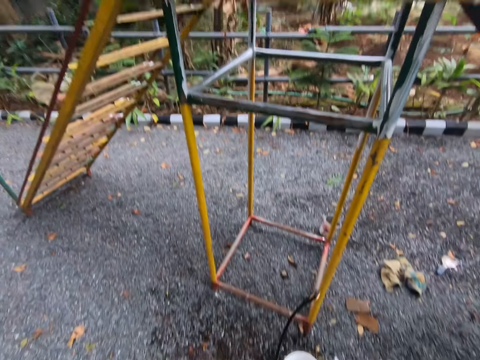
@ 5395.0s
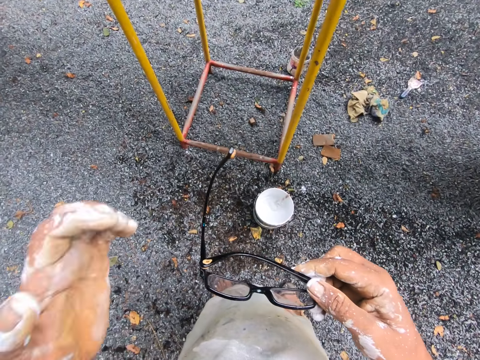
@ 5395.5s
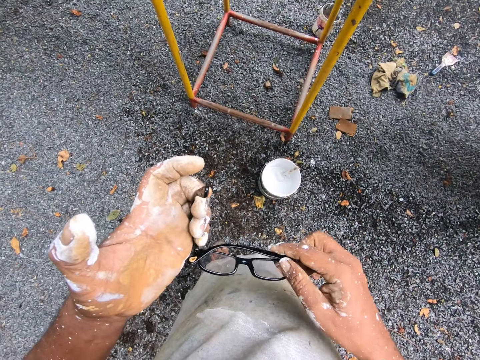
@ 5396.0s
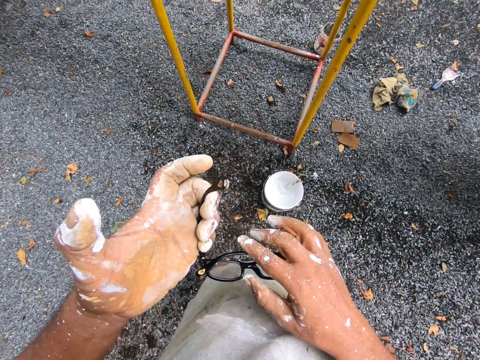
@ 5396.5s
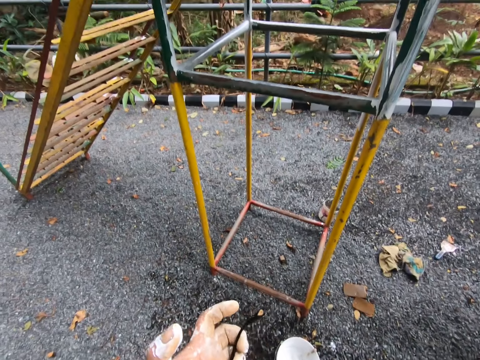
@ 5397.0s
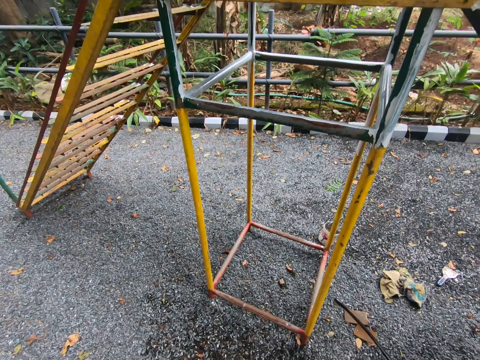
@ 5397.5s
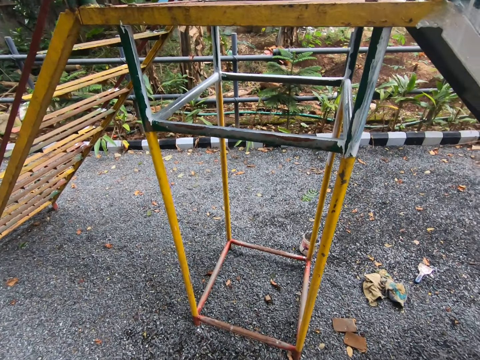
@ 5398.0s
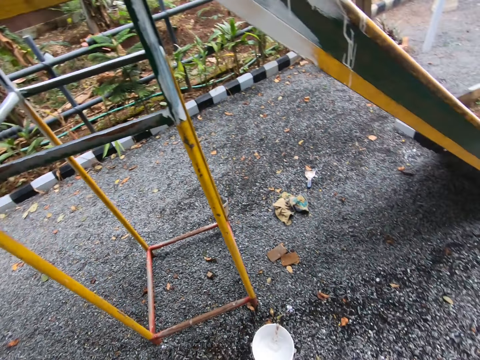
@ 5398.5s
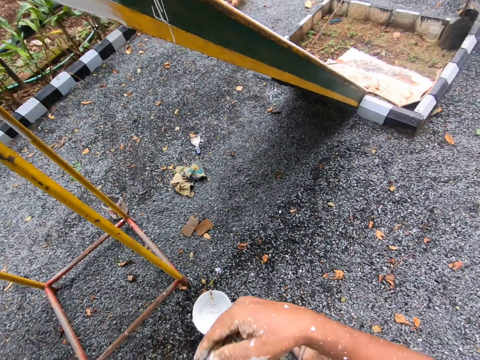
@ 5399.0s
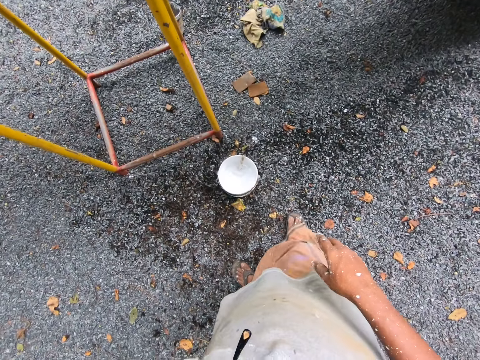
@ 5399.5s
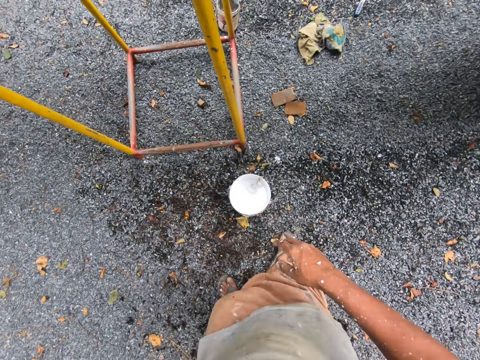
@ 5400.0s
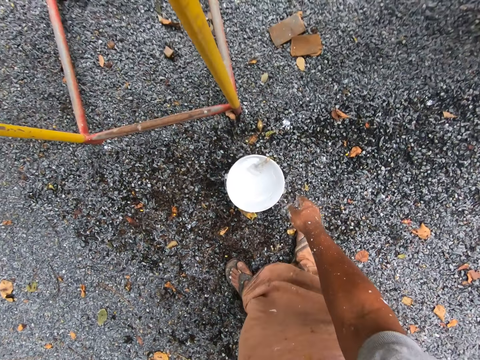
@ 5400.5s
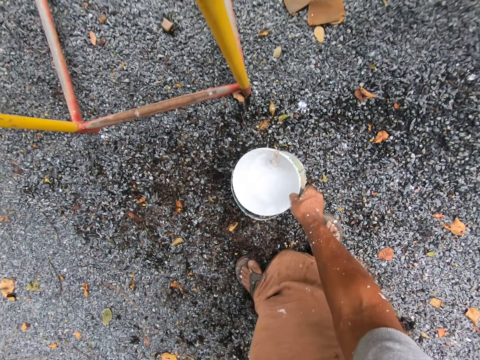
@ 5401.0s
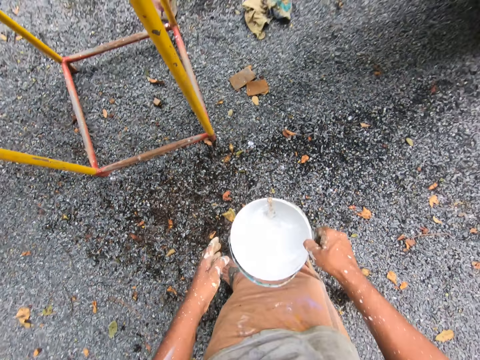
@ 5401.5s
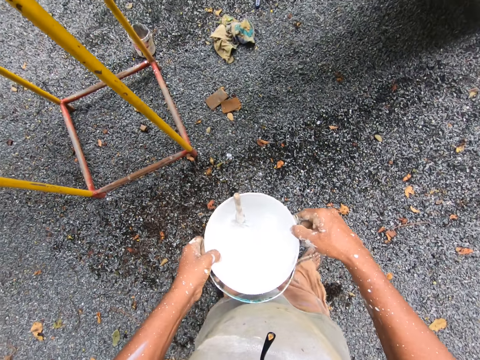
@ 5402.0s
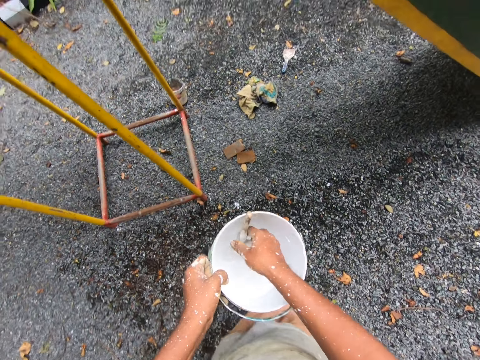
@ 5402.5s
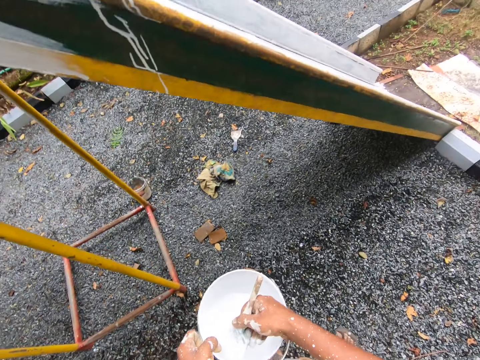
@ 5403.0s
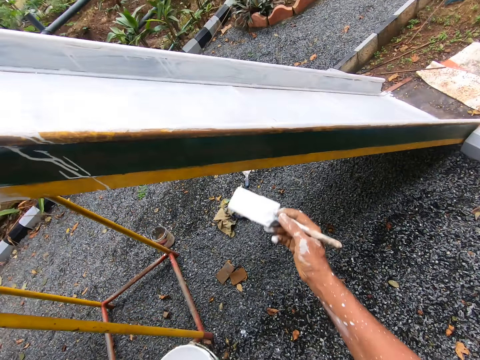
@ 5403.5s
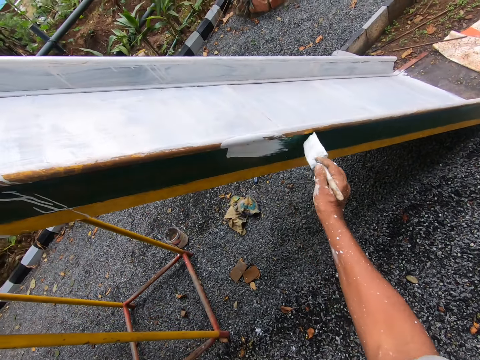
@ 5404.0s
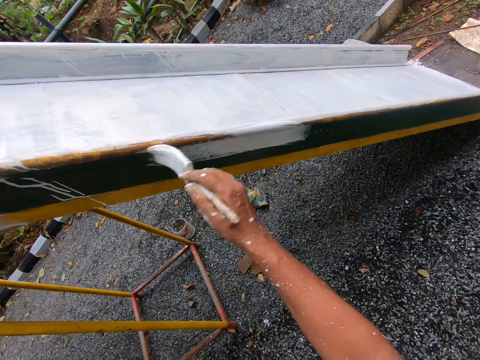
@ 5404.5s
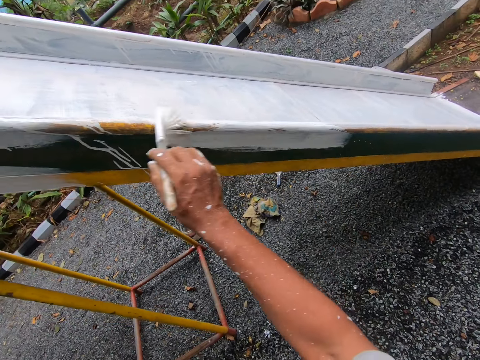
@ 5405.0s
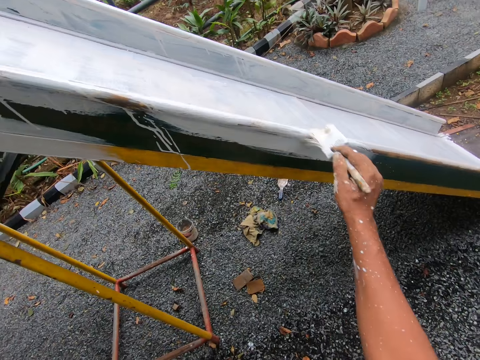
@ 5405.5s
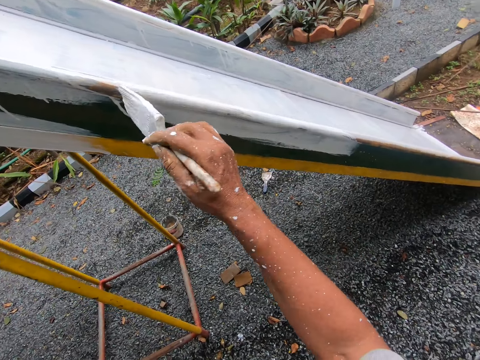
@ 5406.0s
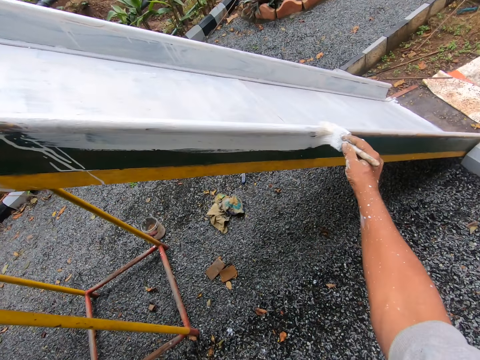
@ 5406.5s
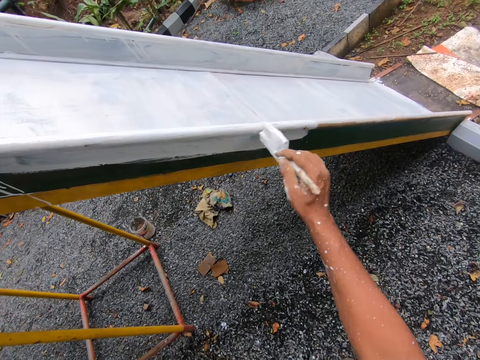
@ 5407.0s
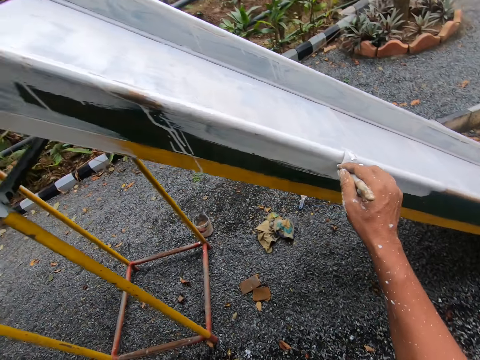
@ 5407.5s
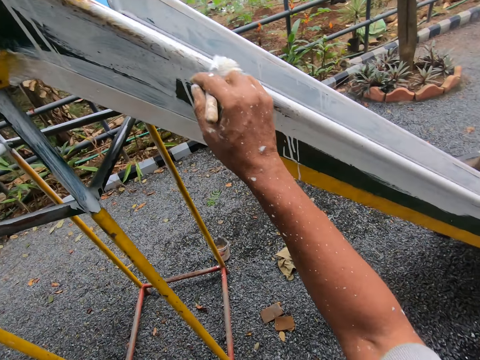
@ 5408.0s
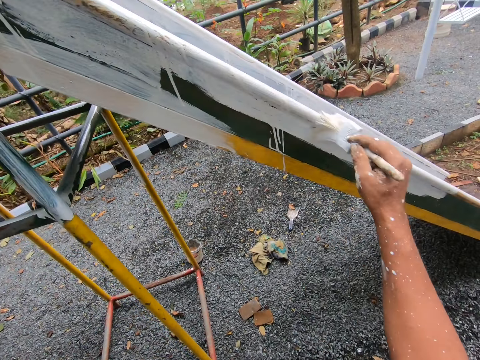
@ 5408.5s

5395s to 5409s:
The camera wearer holds the spectacles. They look at the swing. They take the container from the floor. They paint the swing with a paint brush.

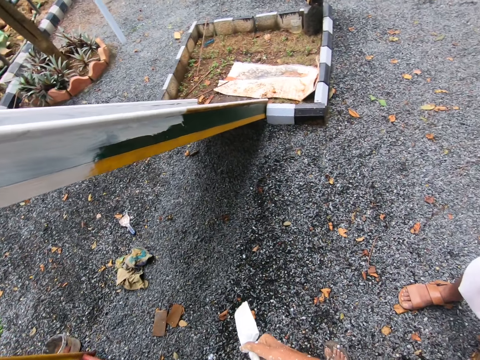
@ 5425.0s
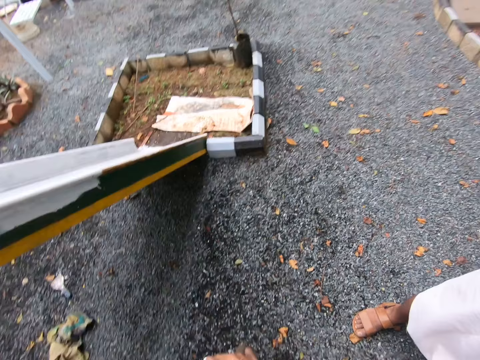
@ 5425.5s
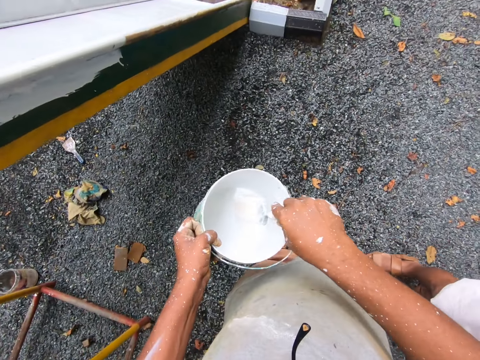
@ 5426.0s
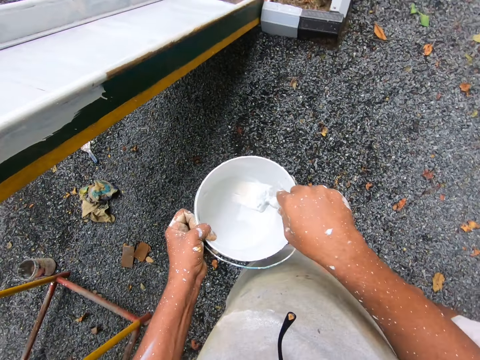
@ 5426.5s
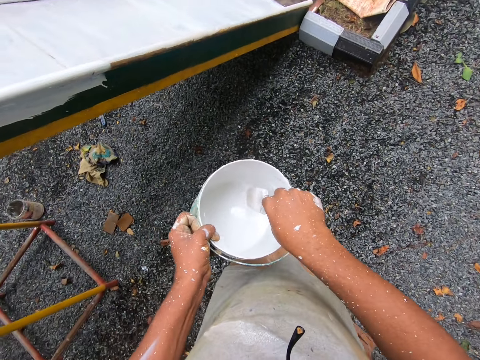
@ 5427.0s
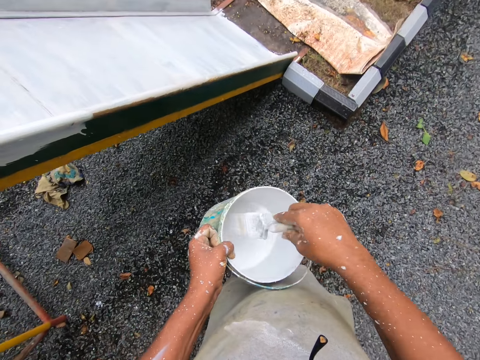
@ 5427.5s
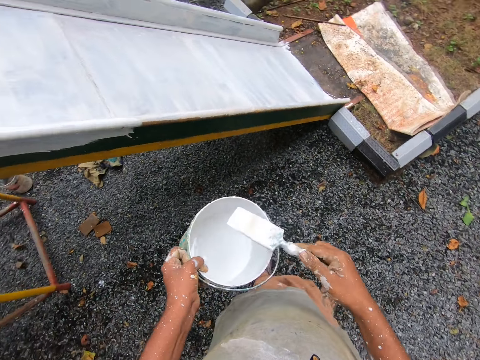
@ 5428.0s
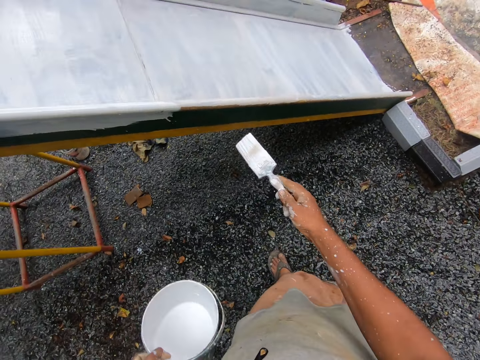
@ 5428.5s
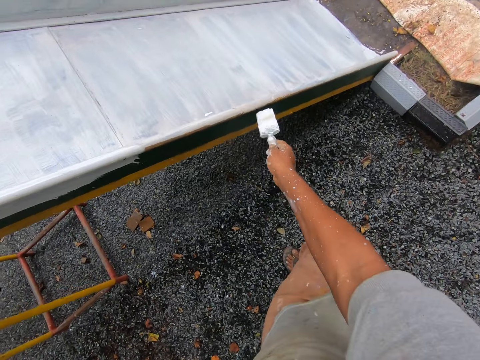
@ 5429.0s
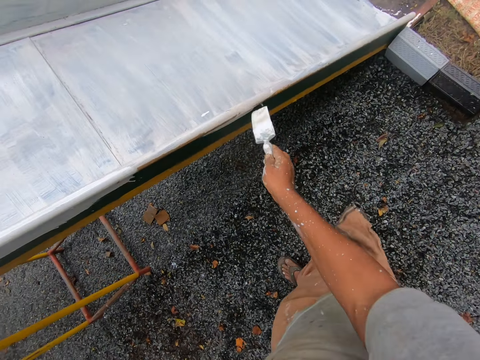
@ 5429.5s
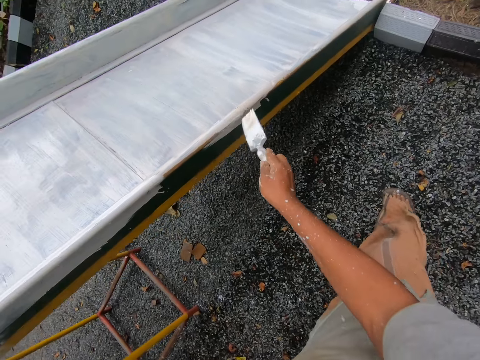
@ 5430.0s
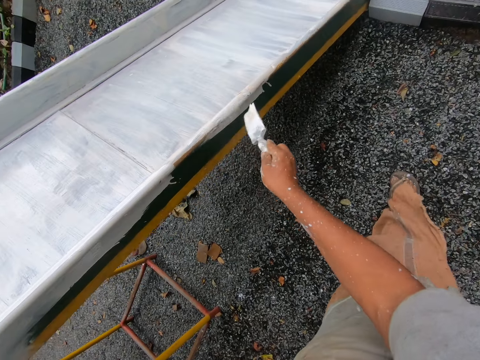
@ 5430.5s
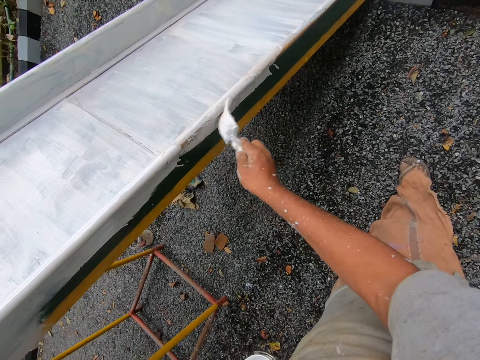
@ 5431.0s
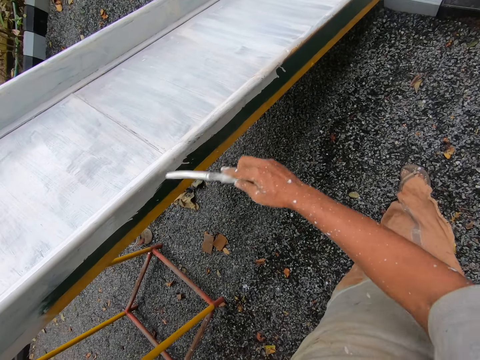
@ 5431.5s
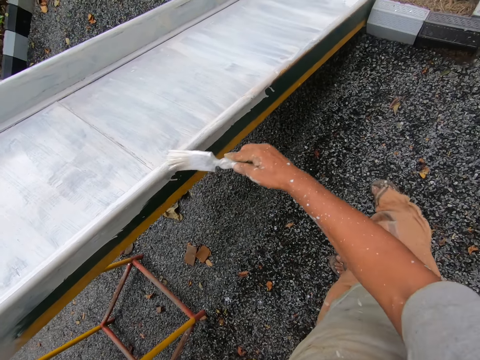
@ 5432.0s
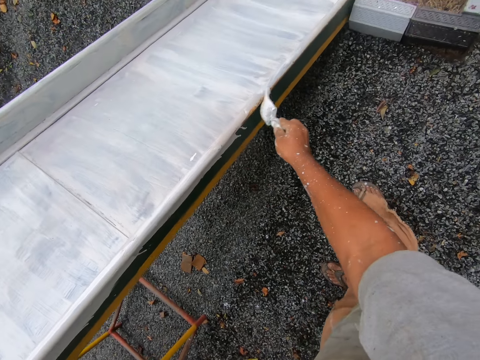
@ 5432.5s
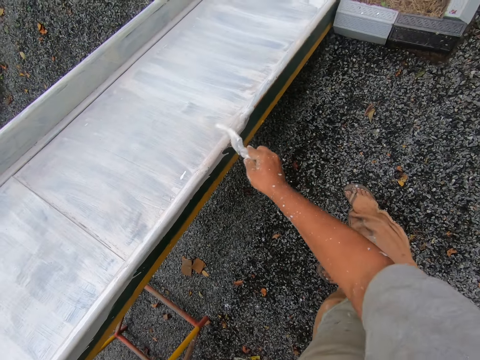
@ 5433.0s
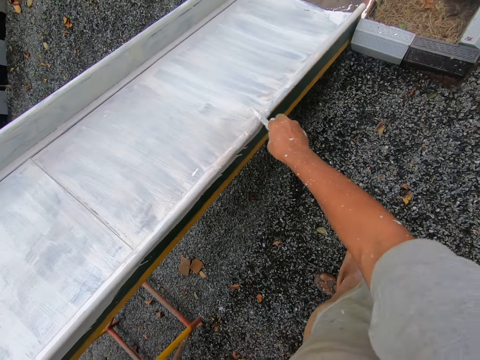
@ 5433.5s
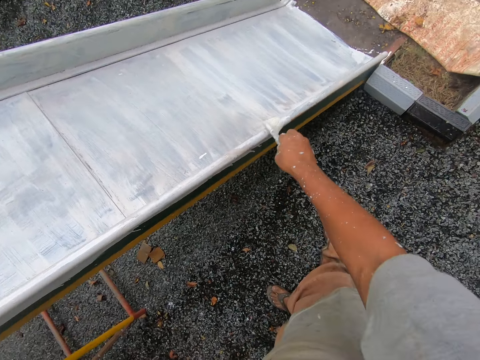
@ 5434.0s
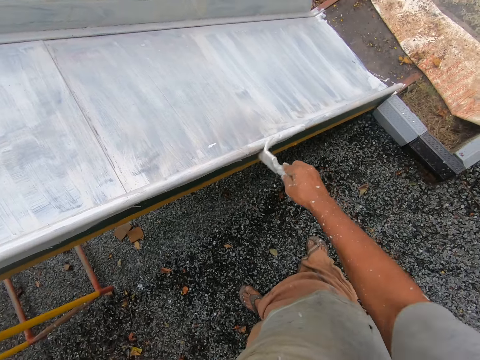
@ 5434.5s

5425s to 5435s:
The camera wearer dips a paint brush into the container. They paint the swing with the paint brush.

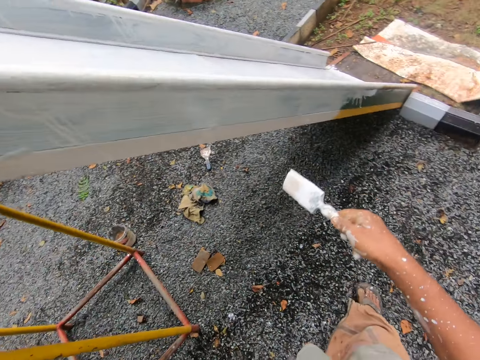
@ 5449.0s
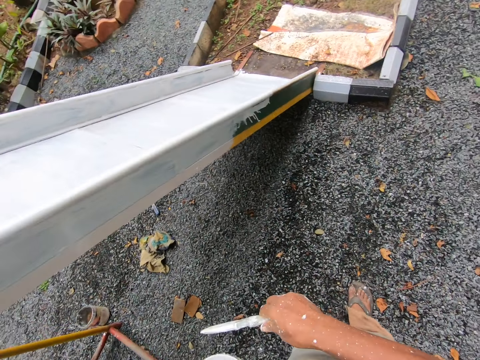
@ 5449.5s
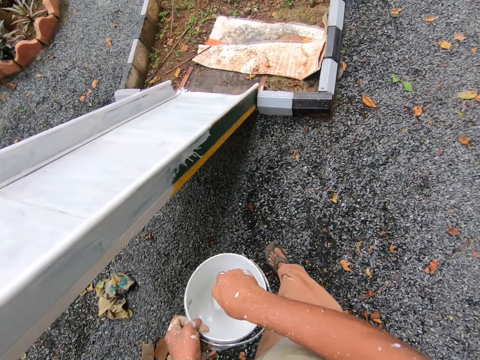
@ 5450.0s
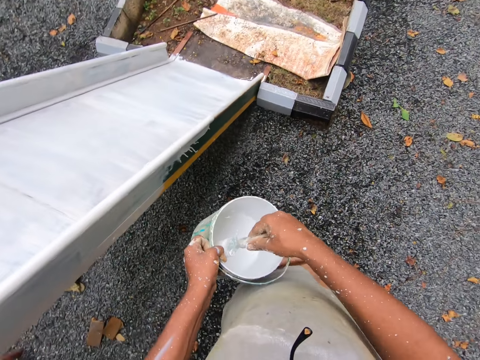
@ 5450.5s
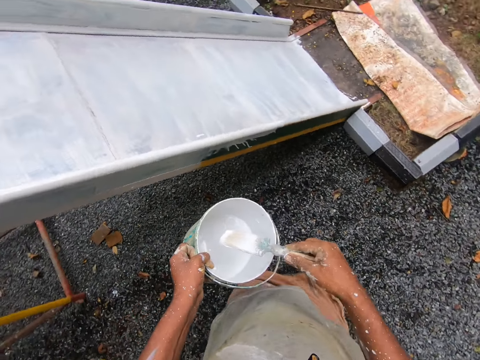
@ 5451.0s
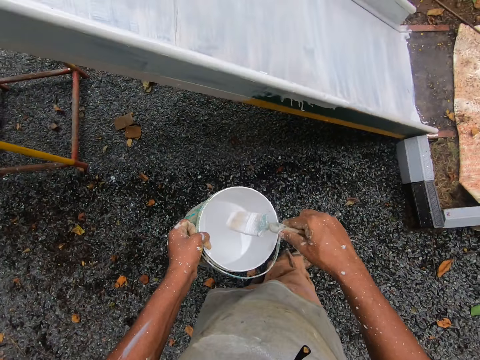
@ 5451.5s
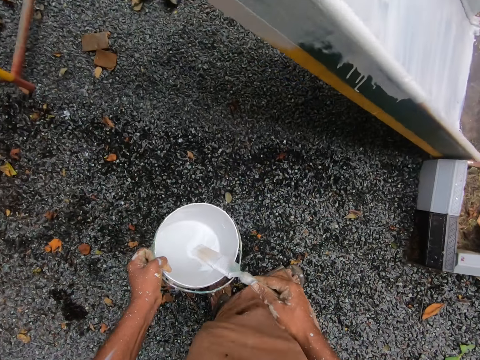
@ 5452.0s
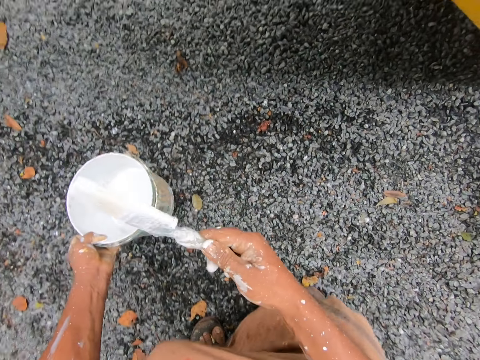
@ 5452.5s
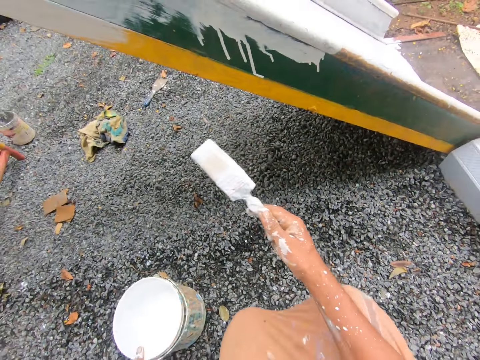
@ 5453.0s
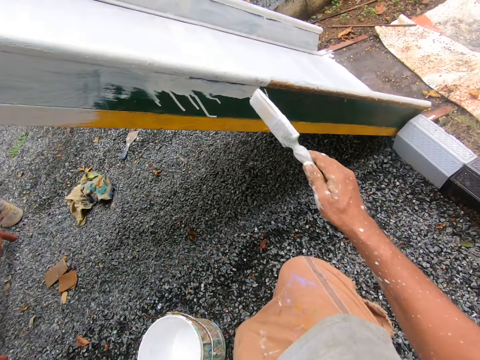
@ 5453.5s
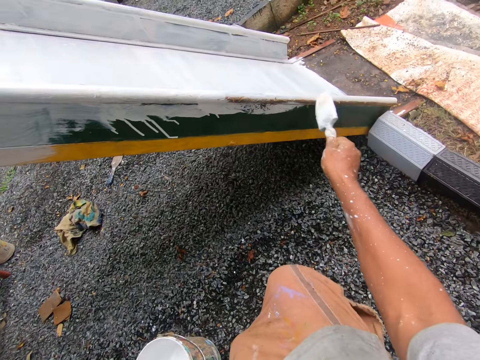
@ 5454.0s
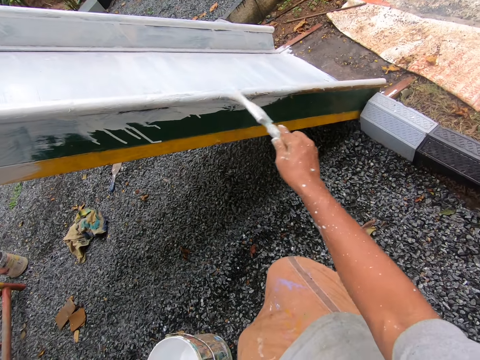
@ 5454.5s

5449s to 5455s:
The camera wearer dips a paint brush into the container. They paint the swing with the paint brush.
